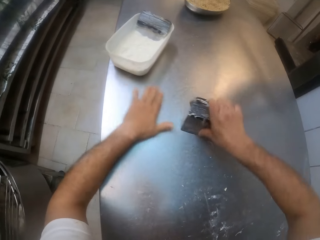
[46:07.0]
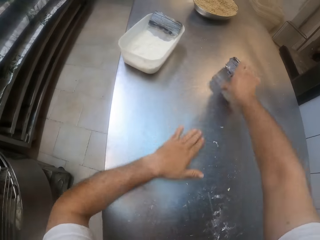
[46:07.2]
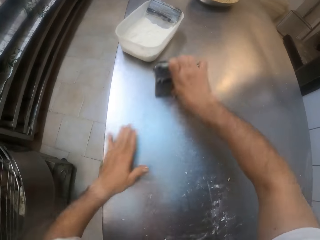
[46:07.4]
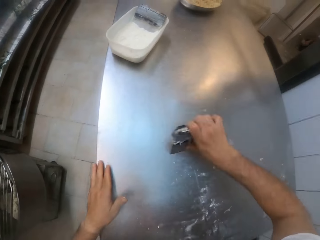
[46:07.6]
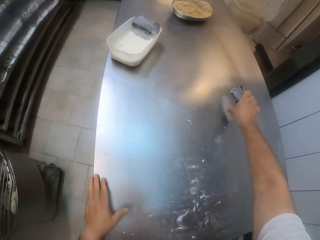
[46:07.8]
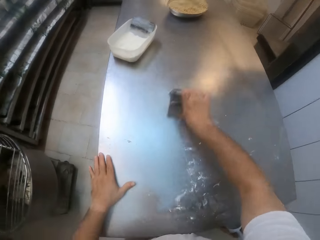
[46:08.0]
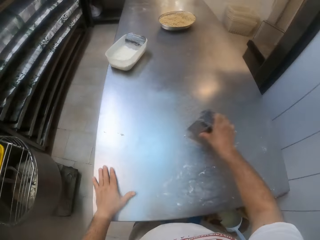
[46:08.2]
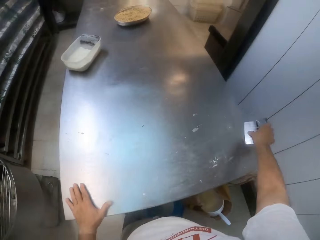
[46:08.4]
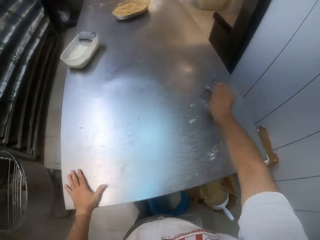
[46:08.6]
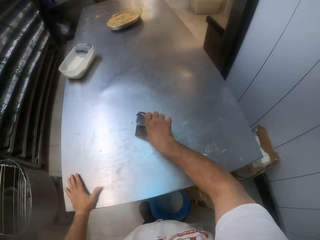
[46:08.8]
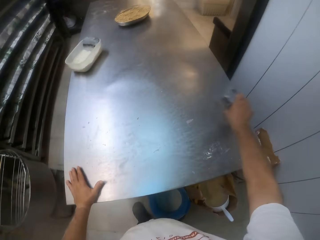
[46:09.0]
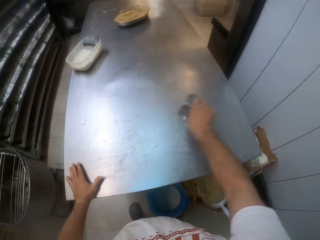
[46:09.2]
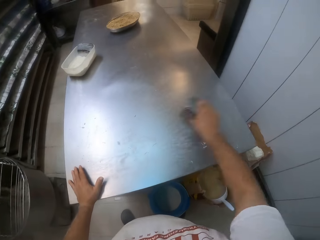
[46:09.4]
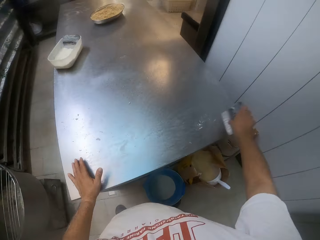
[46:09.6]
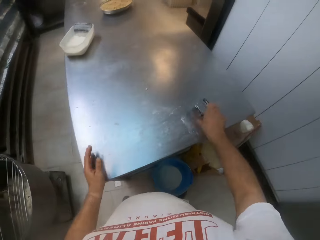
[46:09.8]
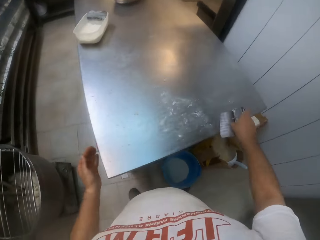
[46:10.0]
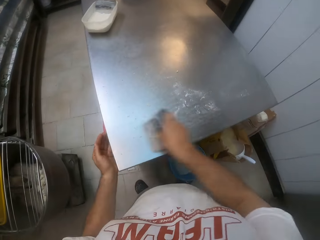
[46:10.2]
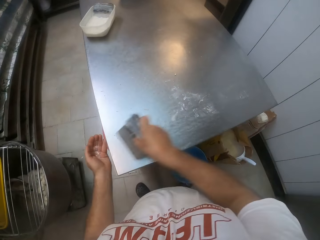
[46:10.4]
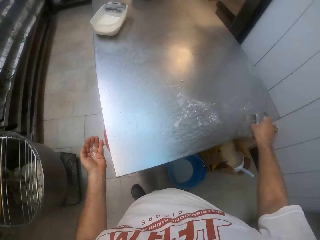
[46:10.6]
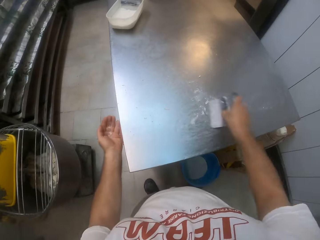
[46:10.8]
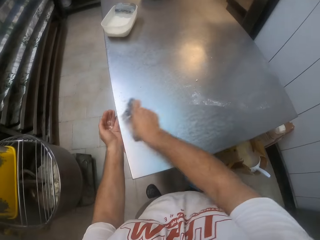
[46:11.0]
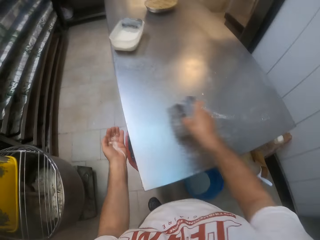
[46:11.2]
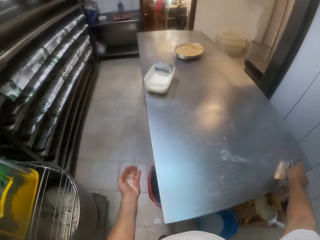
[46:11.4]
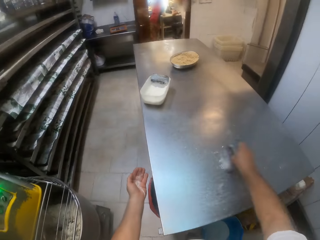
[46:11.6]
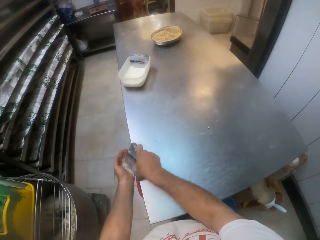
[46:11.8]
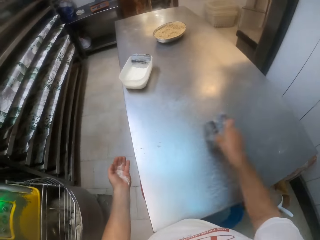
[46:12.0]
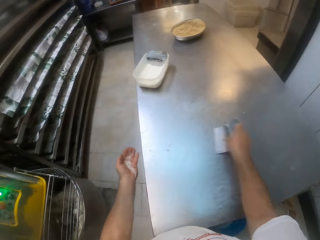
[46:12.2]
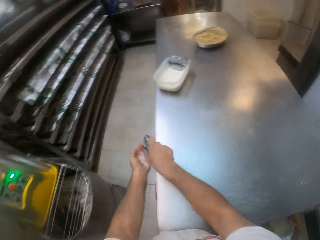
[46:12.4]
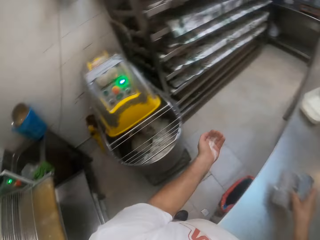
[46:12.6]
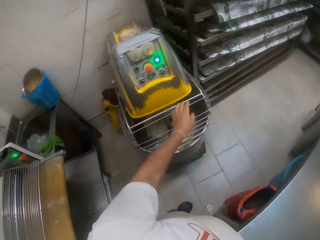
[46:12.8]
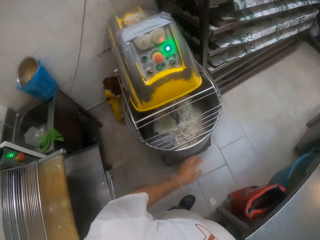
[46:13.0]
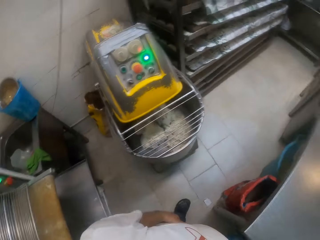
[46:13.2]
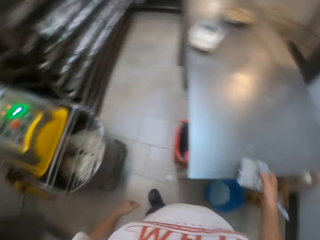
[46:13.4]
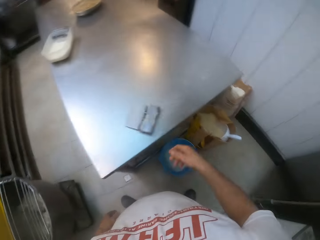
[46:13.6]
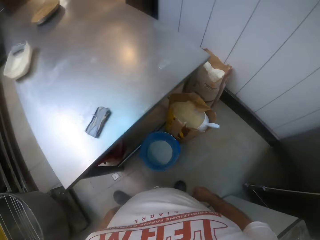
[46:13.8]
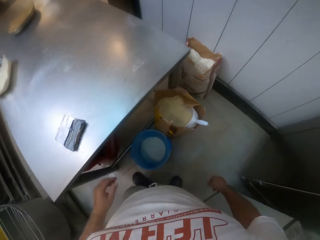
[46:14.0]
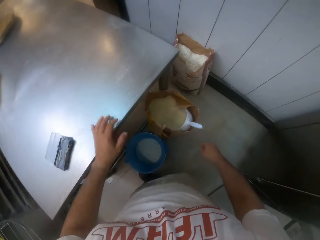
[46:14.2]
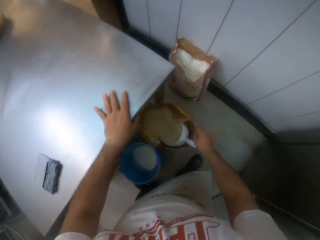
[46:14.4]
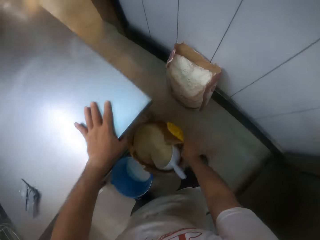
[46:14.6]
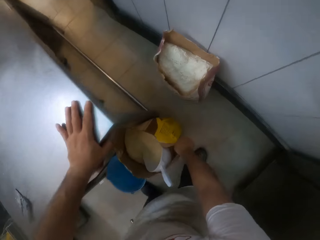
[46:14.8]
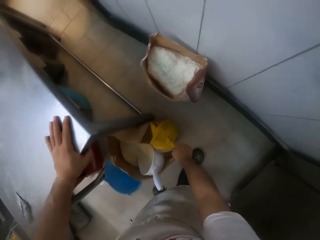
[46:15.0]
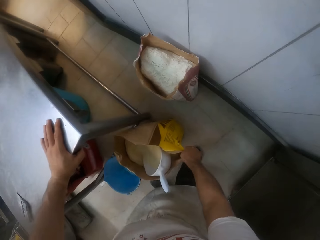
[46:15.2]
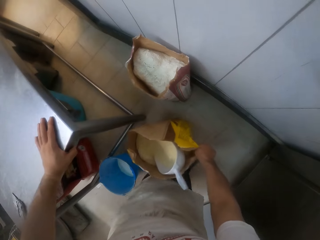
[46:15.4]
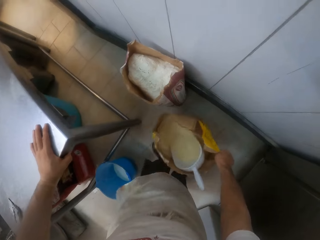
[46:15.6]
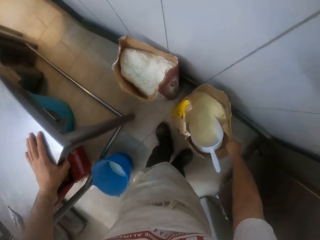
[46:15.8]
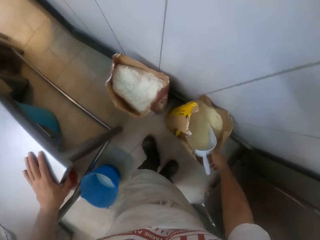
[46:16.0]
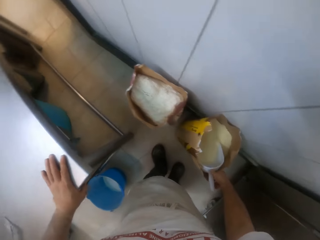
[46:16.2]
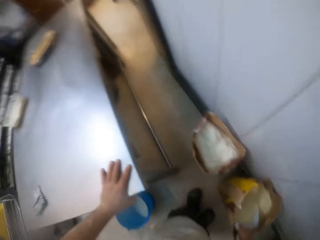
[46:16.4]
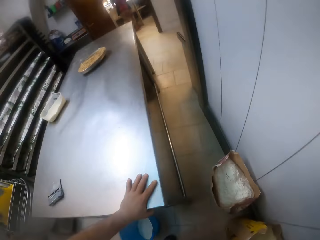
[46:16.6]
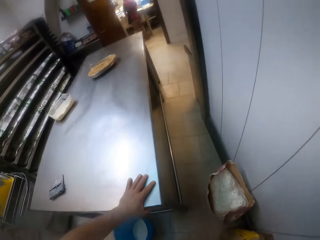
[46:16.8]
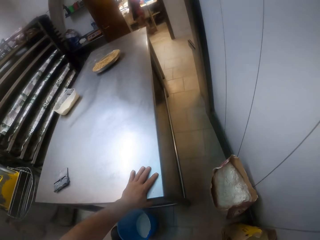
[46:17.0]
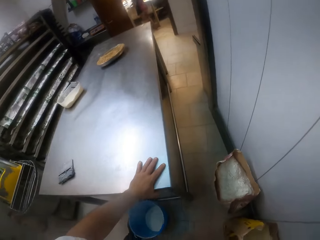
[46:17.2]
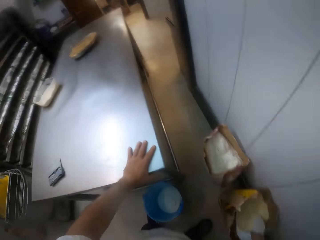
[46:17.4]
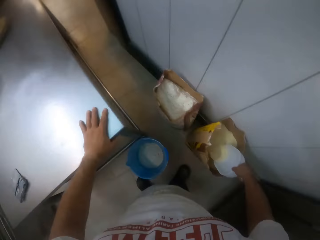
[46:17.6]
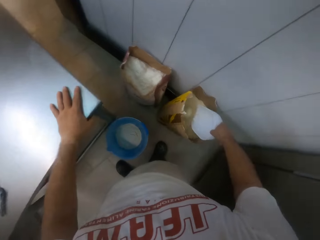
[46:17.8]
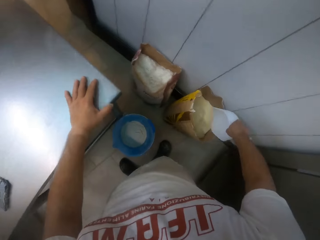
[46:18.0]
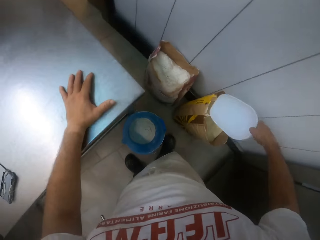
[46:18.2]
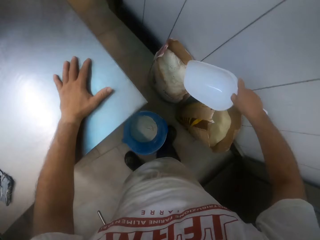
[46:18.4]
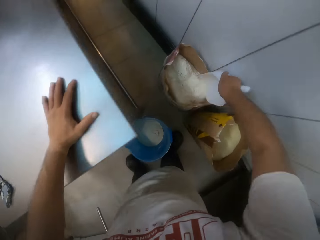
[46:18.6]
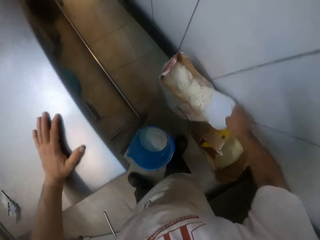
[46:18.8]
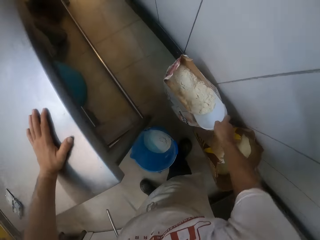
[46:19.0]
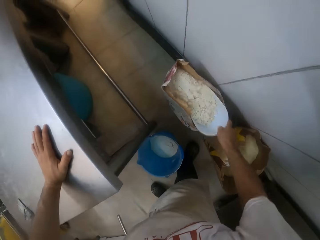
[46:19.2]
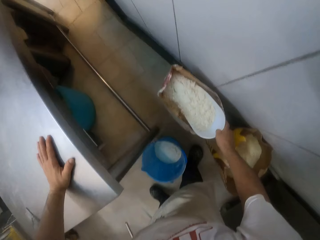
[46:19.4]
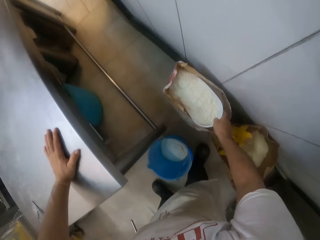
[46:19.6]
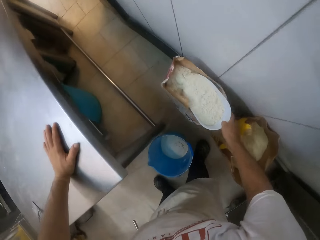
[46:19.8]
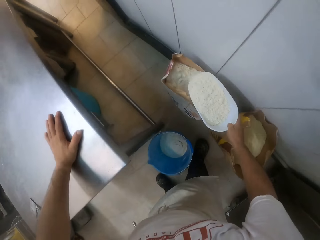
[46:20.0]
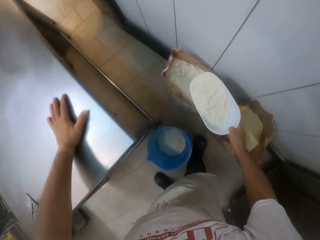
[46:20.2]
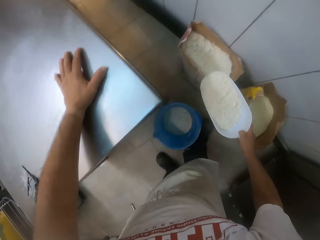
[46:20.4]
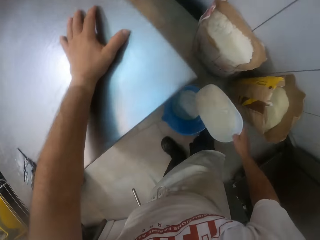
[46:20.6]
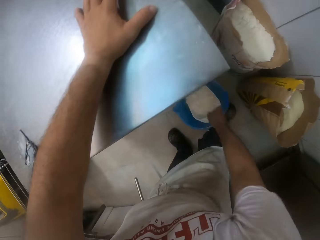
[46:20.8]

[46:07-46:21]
The camera wearer scraps dough off the table with the dough cutter in his right hand onto his left hand. He pours the dough in his left hand into the dough mixer. He drops the dough cutter on the table with his right hand. He picks up the sack. He moves a pack of flour together with a scoop on the floor with his right hand. He picks up the scoop with his right hand from the pack of flour. He moves the bucket on the floor with his left leg. He packs flour from the pack of flour on the floor with the scoop in his right hand into the bucket.

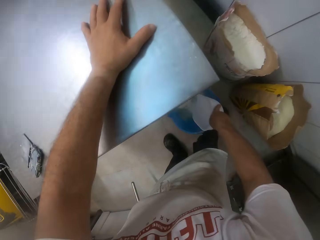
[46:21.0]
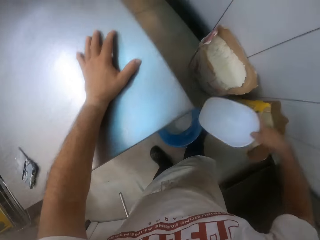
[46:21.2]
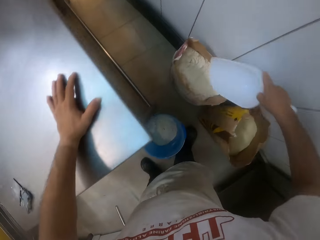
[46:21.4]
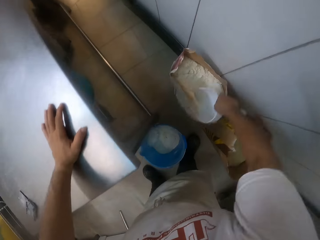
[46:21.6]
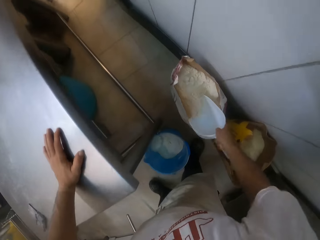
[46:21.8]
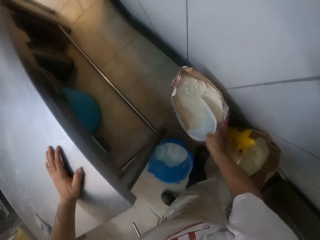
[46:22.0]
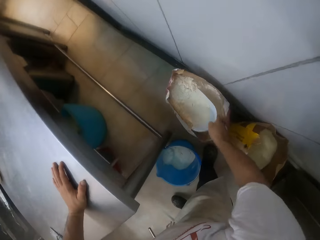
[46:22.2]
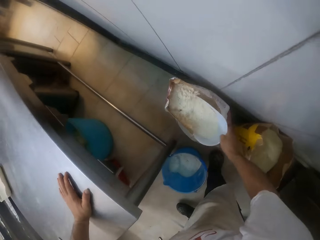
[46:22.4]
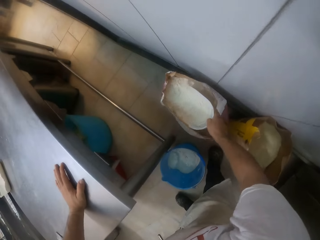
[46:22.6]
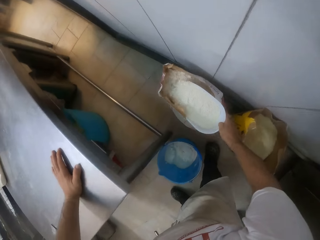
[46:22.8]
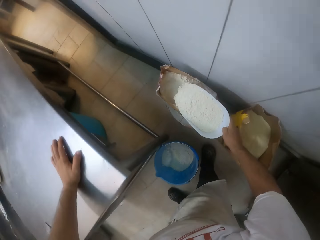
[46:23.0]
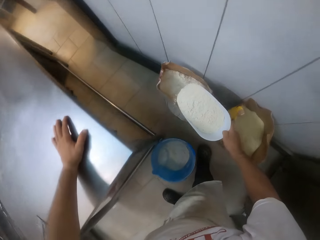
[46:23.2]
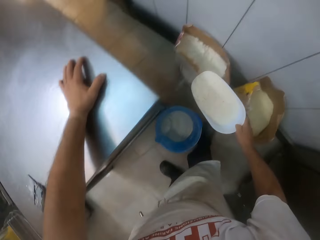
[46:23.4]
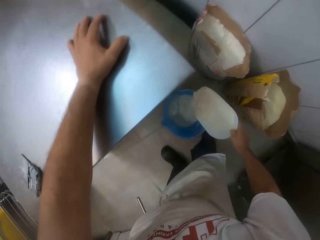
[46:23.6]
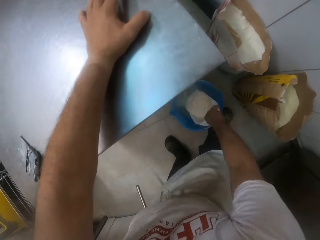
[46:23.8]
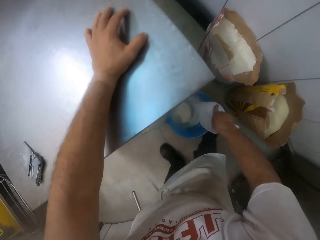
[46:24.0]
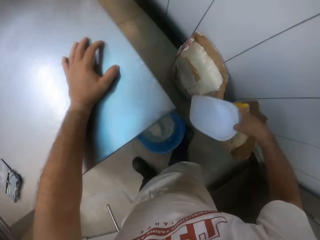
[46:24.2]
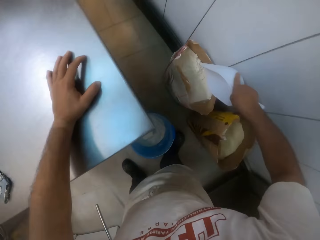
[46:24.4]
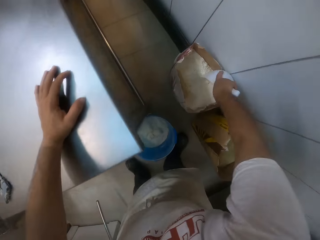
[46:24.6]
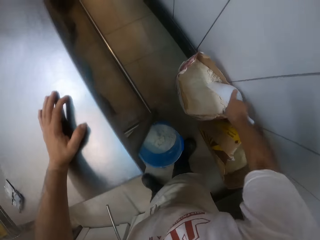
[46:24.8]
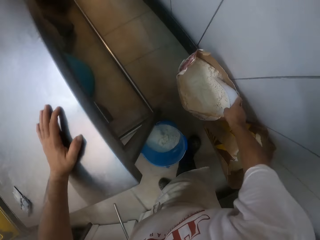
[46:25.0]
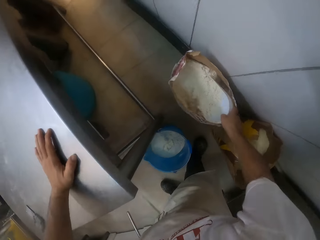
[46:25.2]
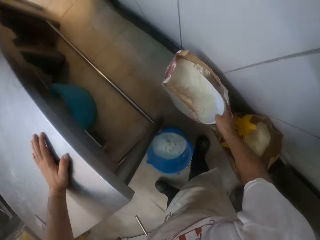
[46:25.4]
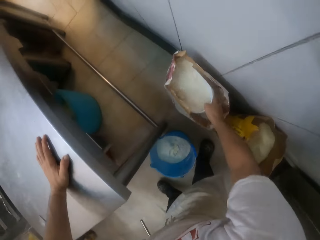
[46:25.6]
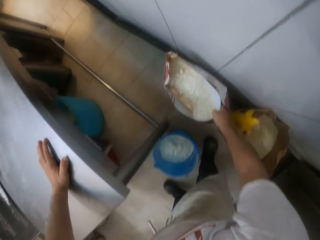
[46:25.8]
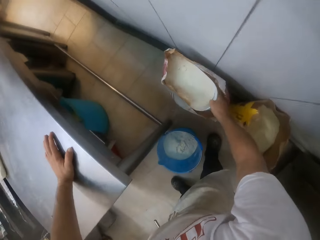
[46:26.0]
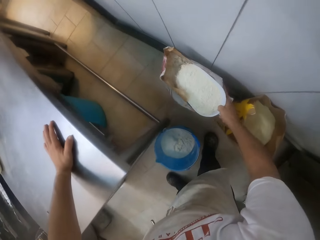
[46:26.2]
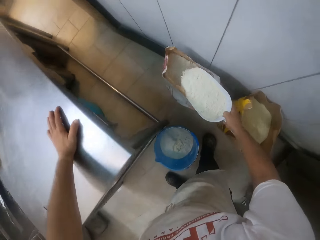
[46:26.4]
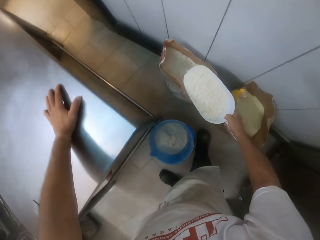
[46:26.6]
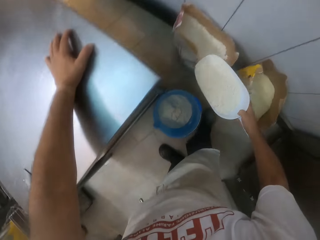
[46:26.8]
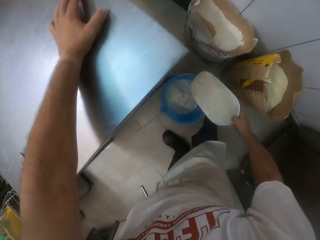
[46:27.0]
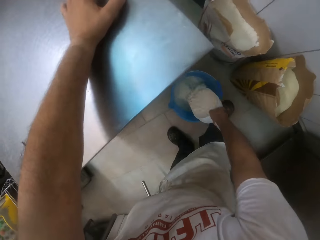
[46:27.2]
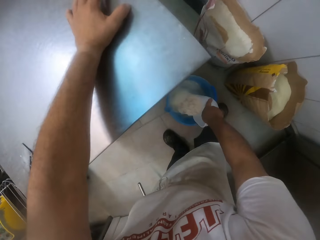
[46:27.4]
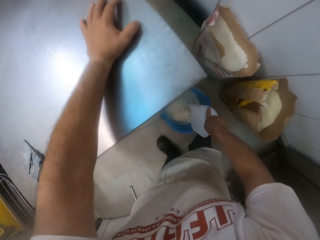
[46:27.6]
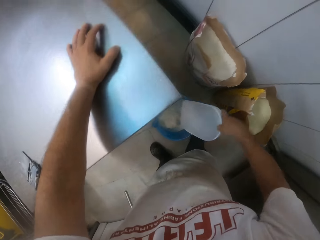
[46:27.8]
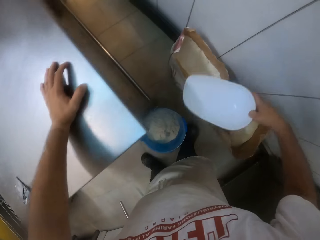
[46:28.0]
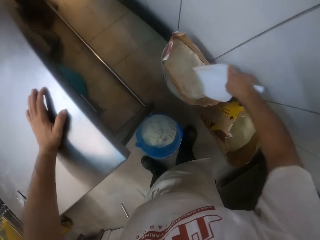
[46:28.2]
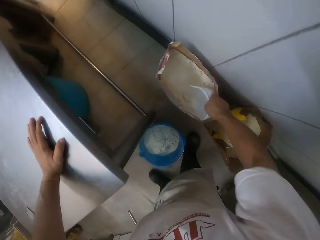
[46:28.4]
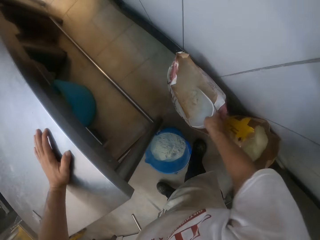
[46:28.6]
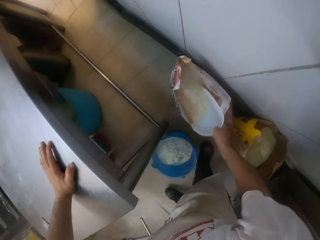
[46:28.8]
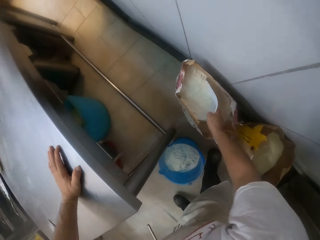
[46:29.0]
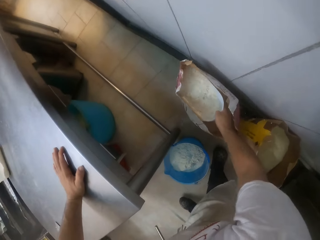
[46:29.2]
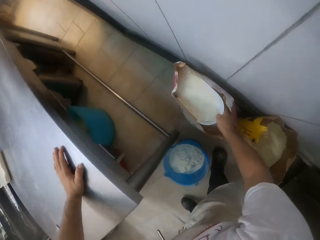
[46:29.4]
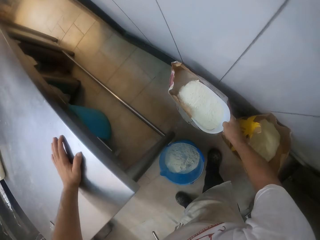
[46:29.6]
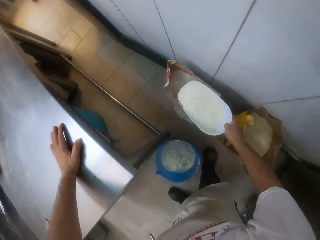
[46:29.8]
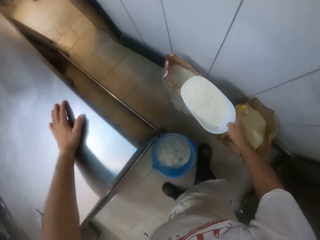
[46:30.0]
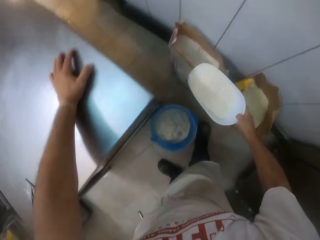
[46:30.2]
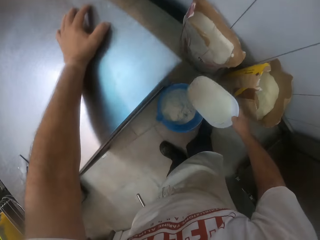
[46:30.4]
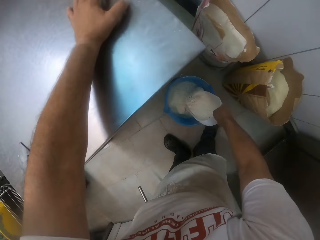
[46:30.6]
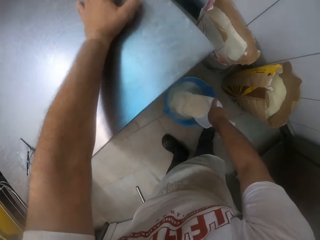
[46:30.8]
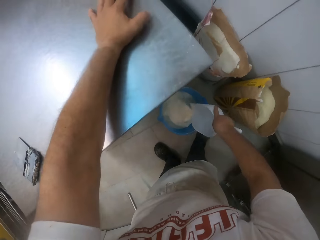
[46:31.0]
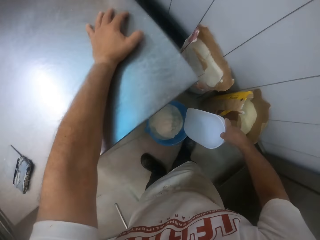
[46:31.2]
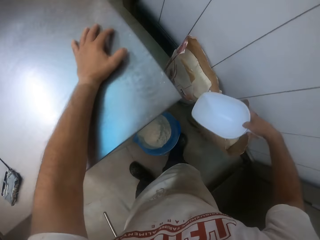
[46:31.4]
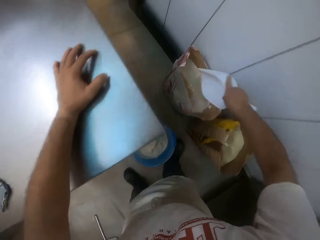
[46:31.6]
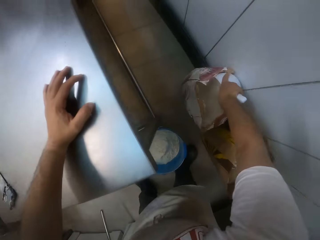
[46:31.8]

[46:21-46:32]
The camera wearer pours the flour on the bucket. They scoop the flour. They pour the flour on the bucket. They scoop the flour. They pour the flour on the bucket. They scoop the flour. They pour the flour on the bucket.
